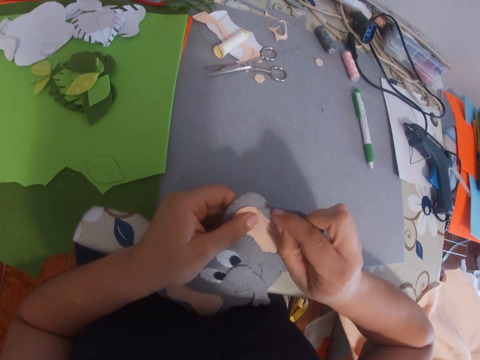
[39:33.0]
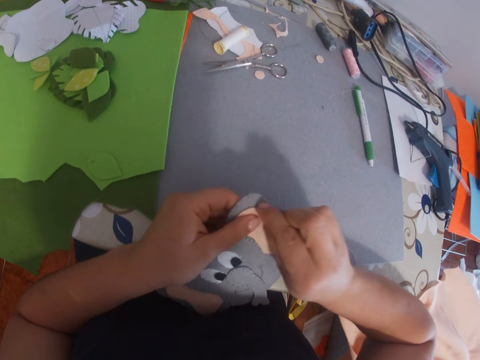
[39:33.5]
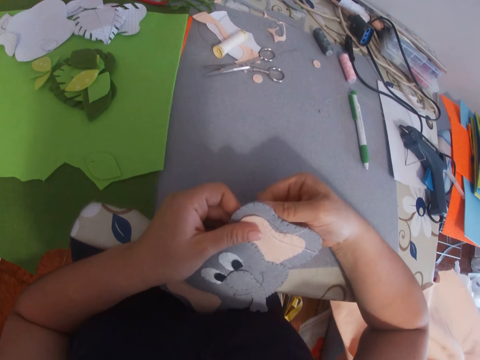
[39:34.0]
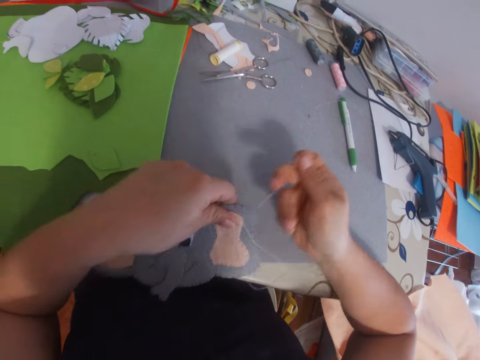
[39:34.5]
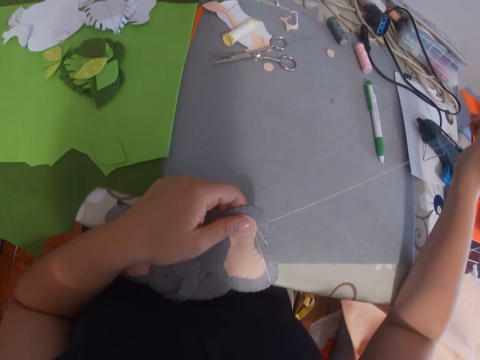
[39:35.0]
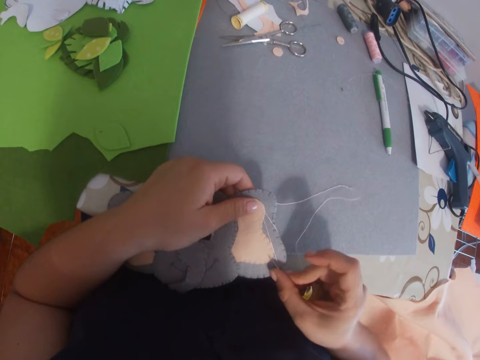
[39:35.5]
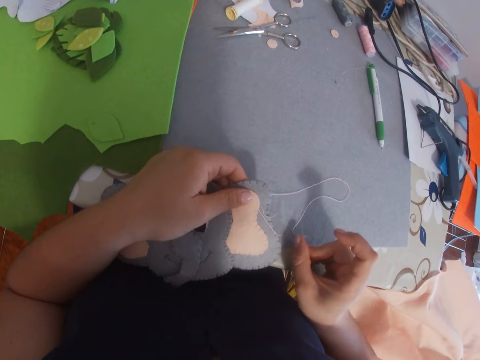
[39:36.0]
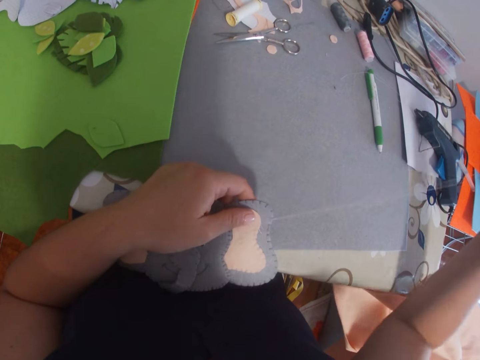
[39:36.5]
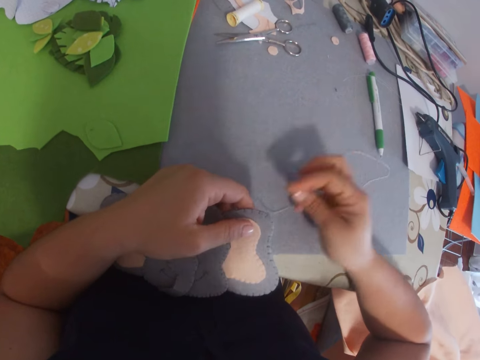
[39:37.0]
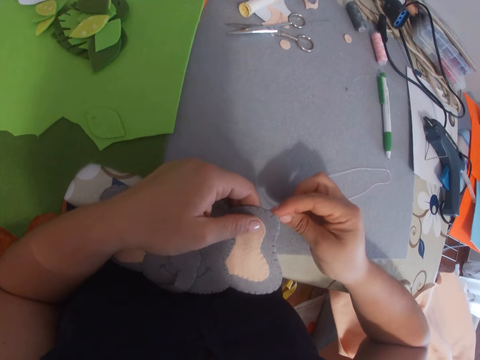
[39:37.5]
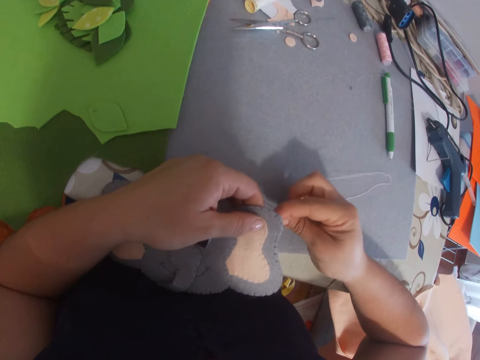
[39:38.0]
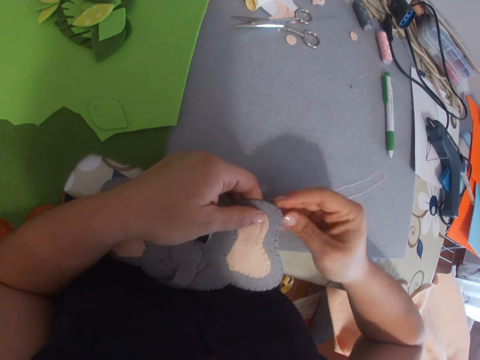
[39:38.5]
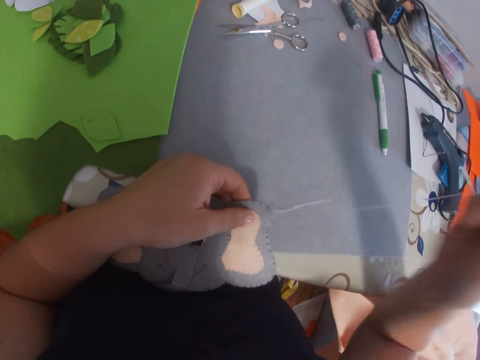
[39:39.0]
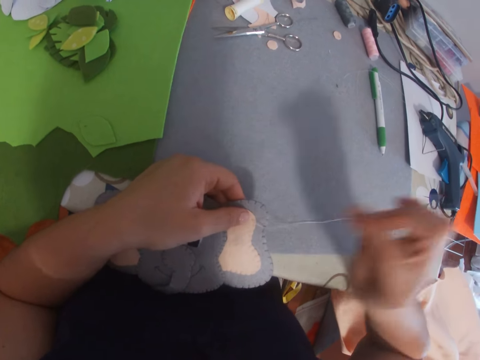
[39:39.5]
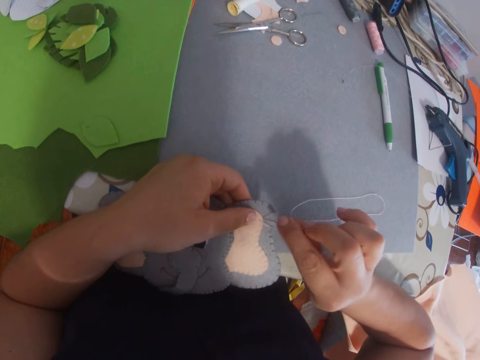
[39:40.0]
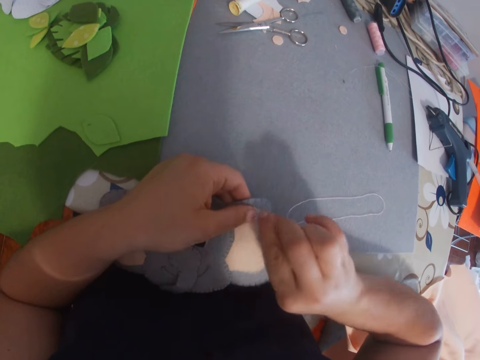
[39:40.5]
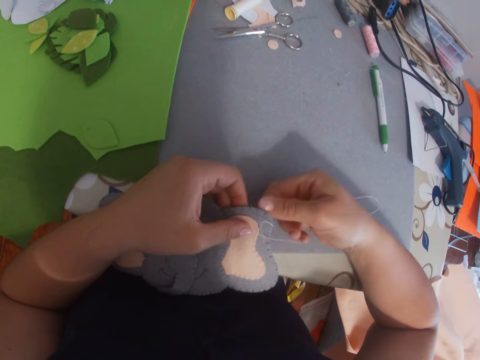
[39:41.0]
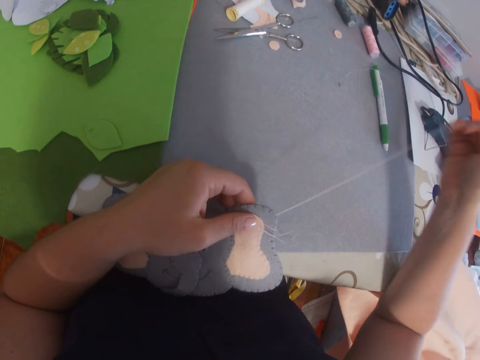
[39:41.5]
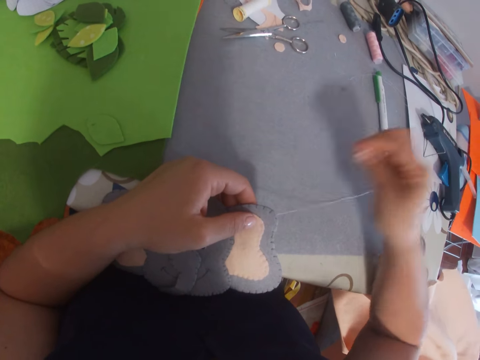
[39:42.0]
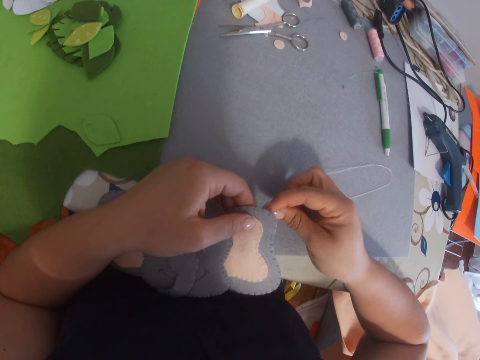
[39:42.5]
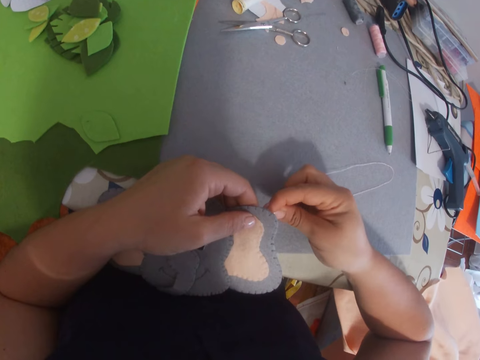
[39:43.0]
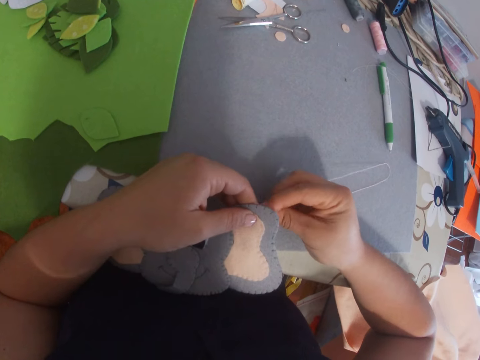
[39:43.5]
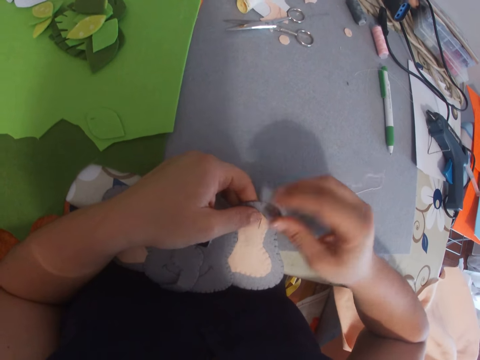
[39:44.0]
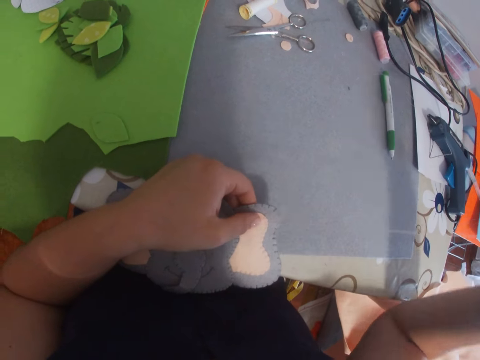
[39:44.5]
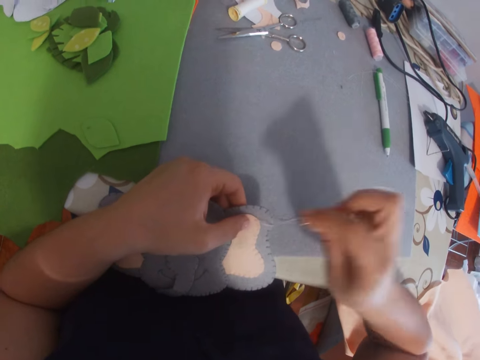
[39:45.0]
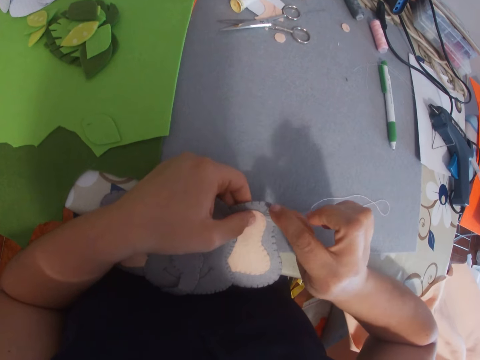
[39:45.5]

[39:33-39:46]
The camera wearer turns the decoration. She pulls the thread with a needle. She lowers her hand. She sews the decoration with the needle.

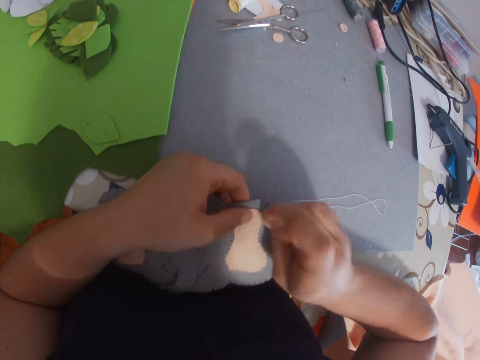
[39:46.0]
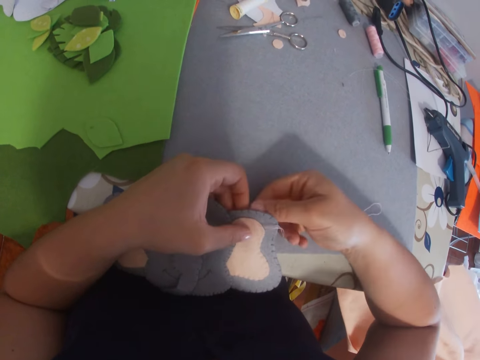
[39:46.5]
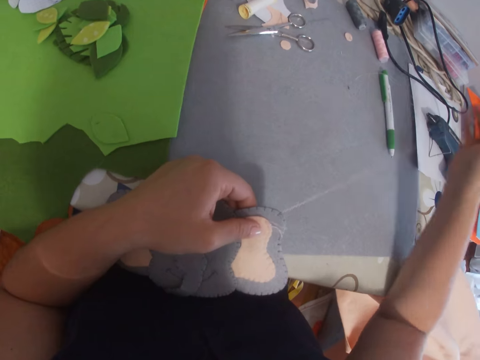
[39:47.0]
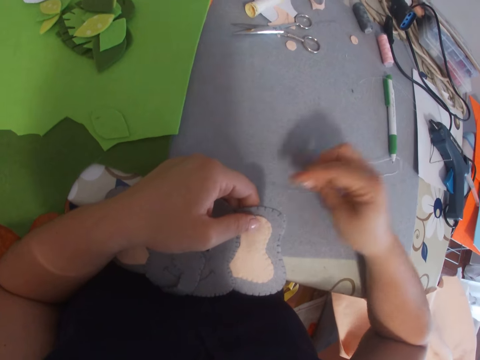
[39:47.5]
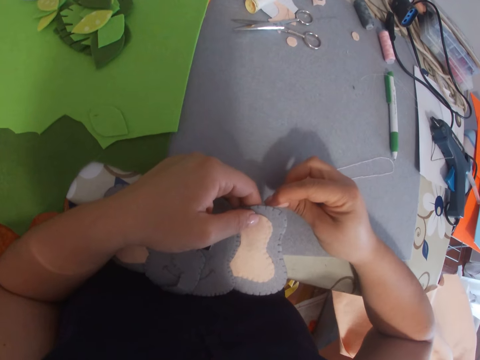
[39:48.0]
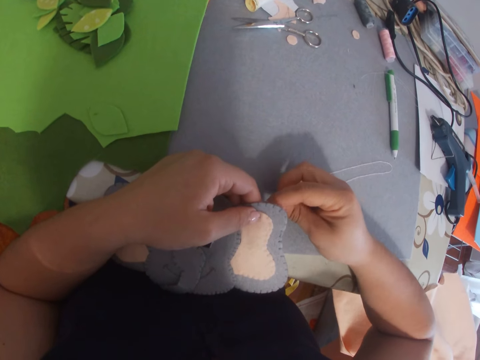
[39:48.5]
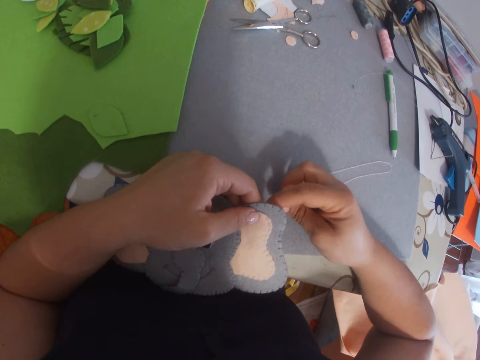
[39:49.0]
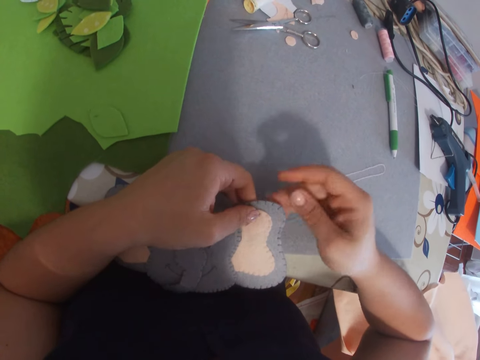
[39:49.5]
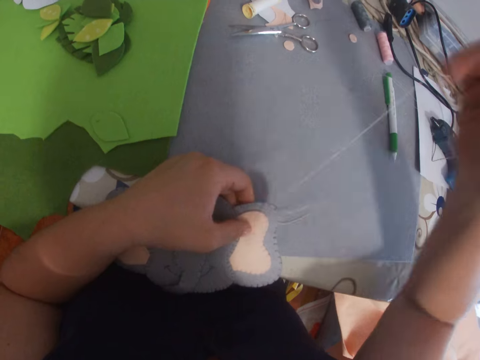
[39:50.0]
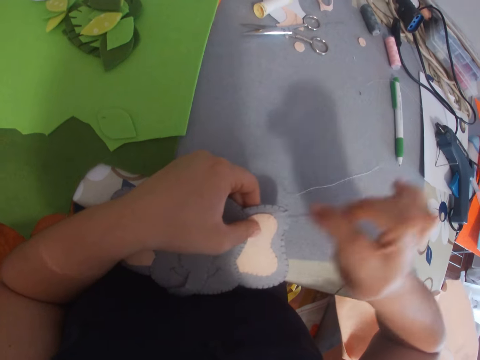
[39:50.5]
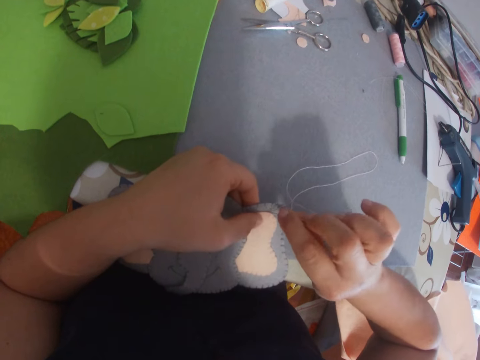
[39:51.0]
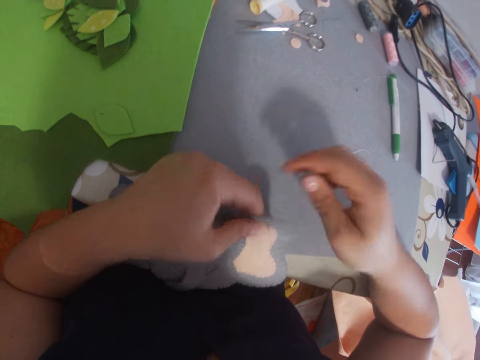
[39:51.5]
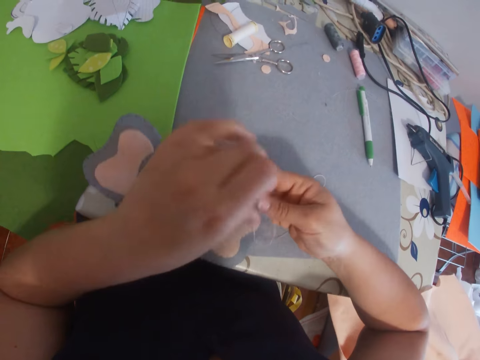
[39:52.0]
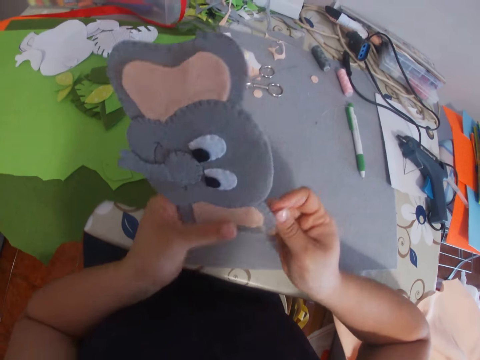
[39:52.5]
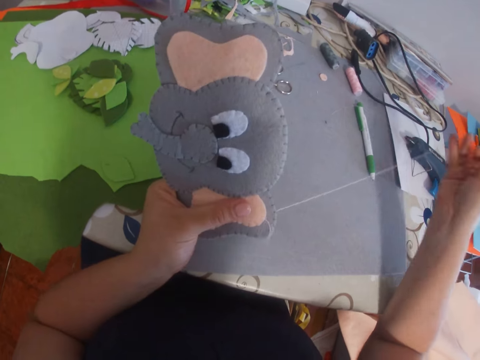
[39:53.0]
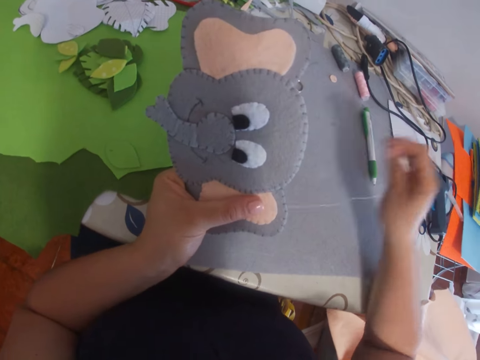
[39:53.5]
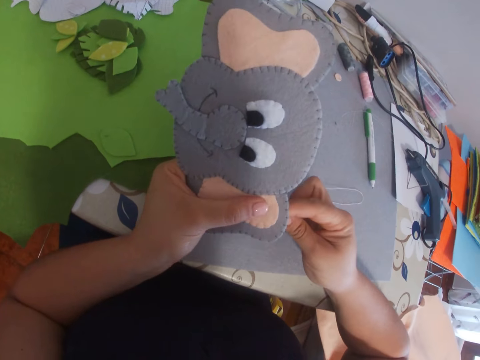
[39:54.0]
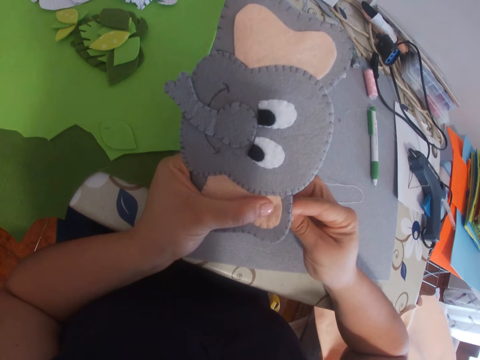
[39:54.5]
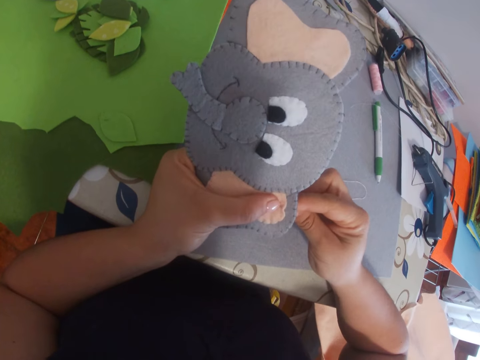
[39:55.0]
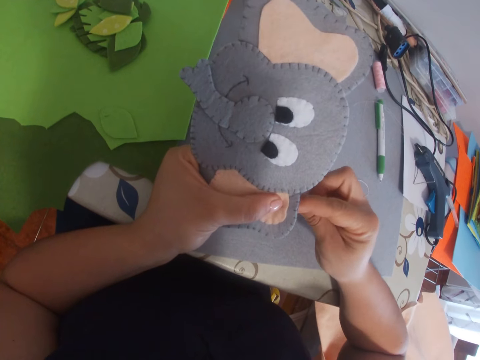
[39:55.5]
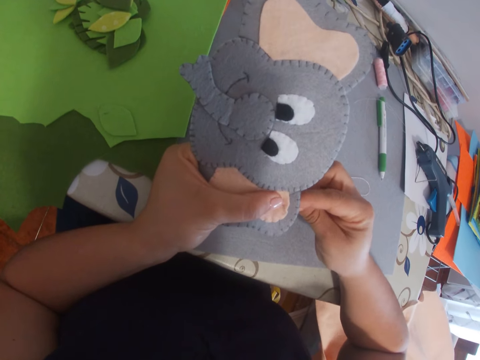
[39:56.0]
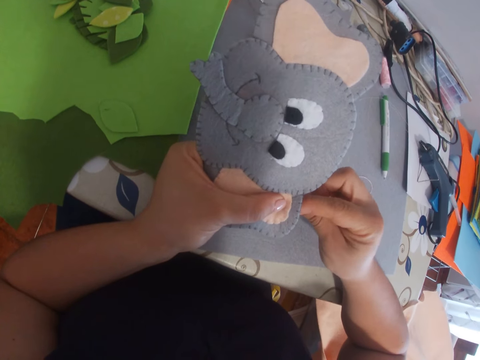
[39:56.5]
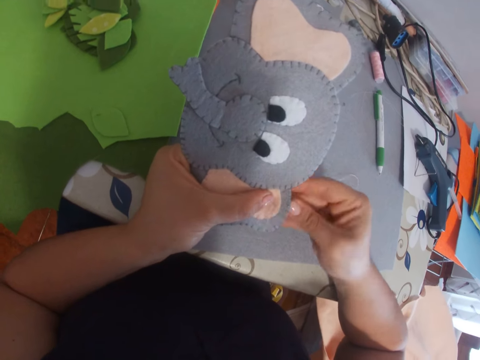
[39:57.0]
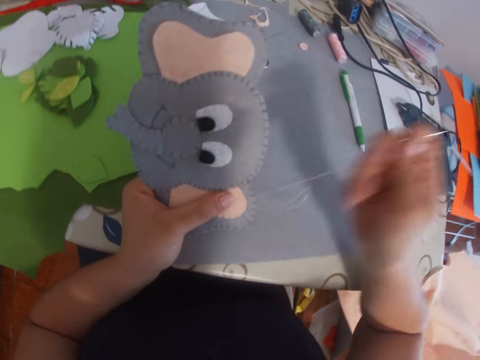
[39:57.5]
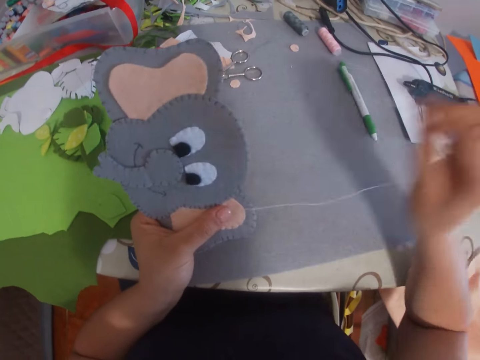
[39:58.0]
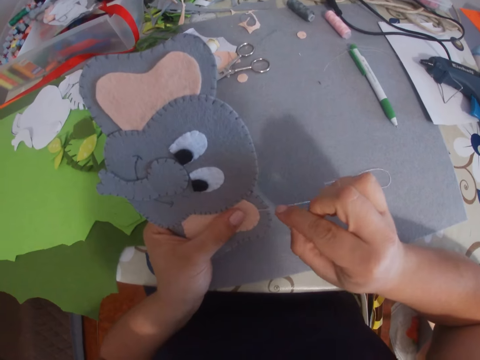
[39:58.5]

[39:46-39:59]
The camera wearer lifts up the decoration. She lets go of the decoration. She turns the decoration, holds the decoration with her hand. She pulls on the thread. She sews the decoration.
